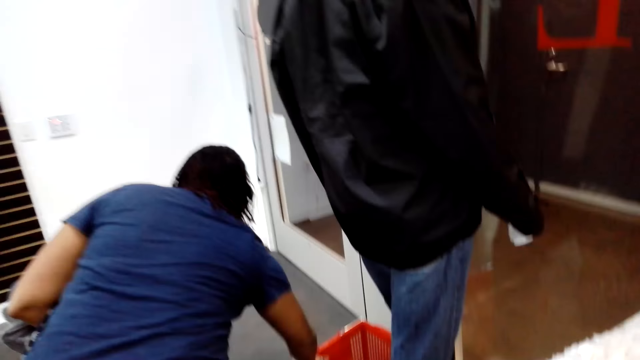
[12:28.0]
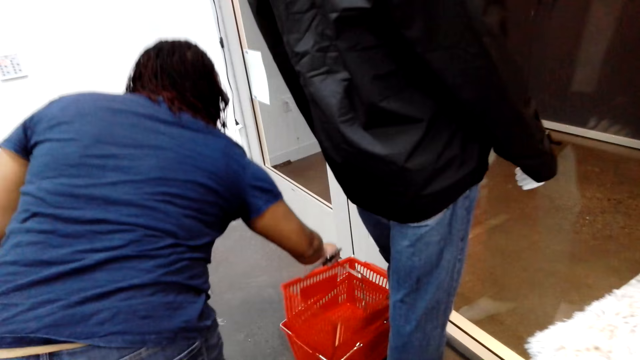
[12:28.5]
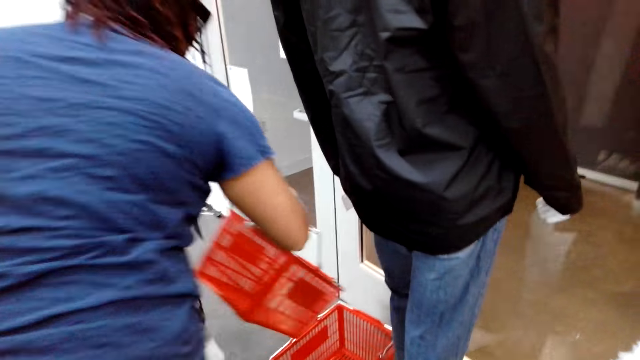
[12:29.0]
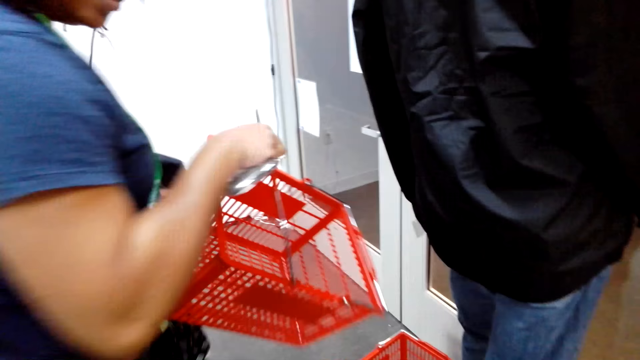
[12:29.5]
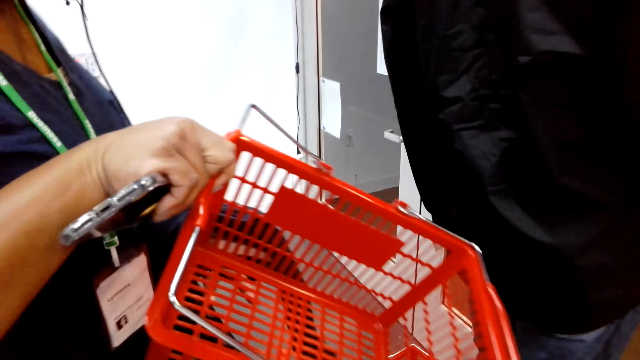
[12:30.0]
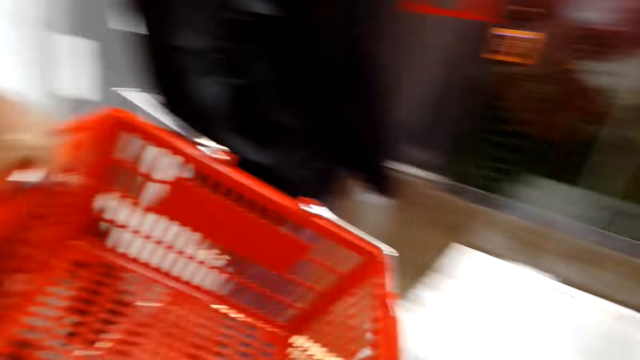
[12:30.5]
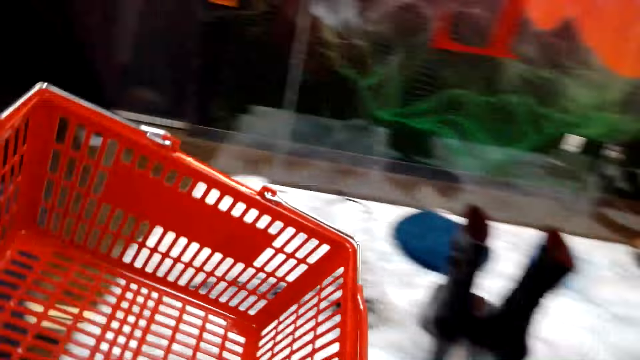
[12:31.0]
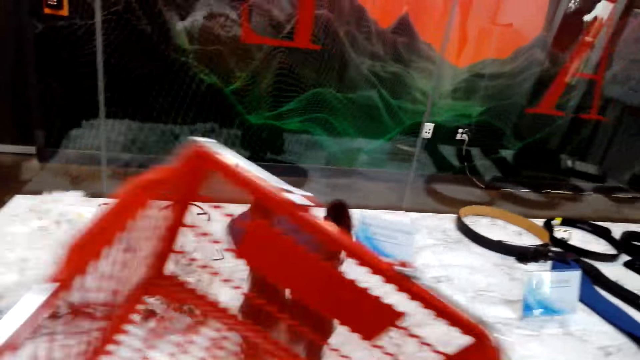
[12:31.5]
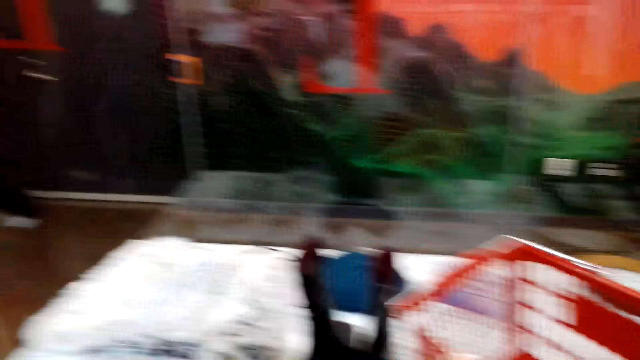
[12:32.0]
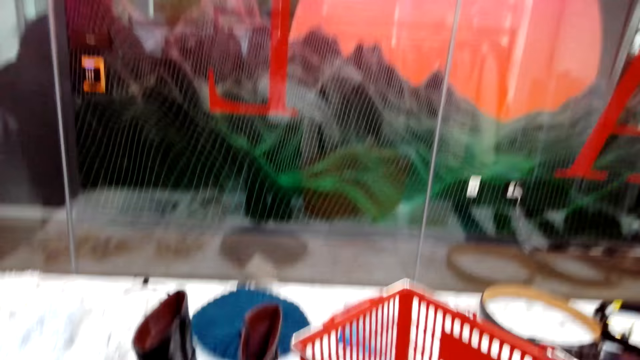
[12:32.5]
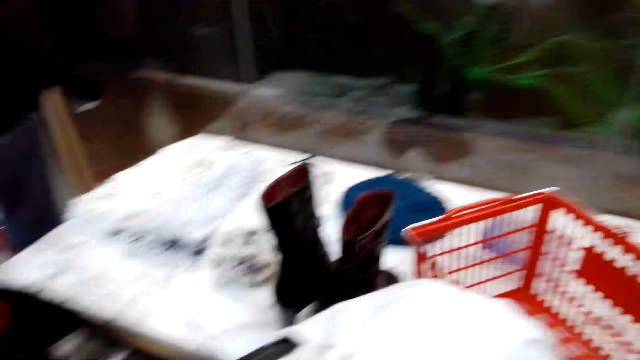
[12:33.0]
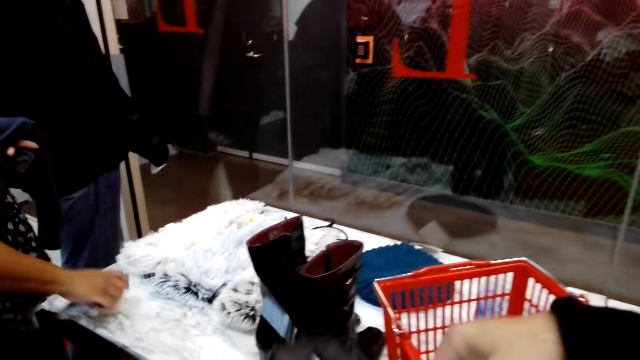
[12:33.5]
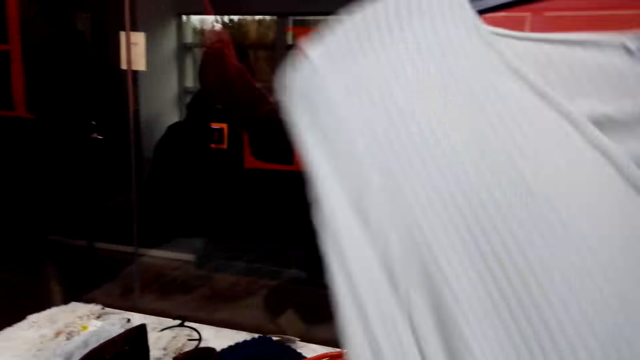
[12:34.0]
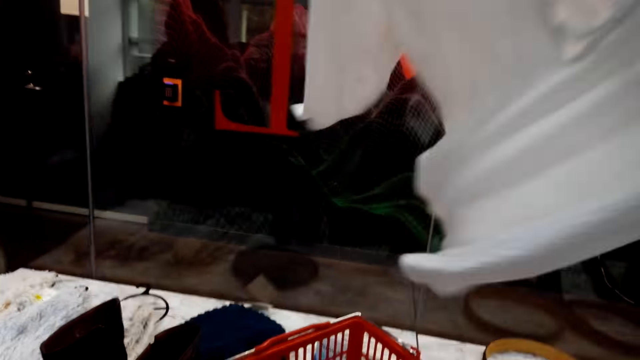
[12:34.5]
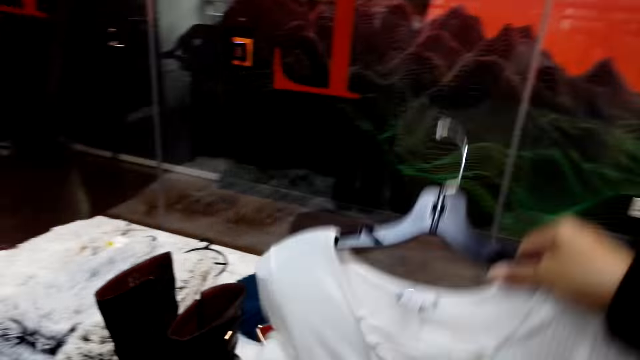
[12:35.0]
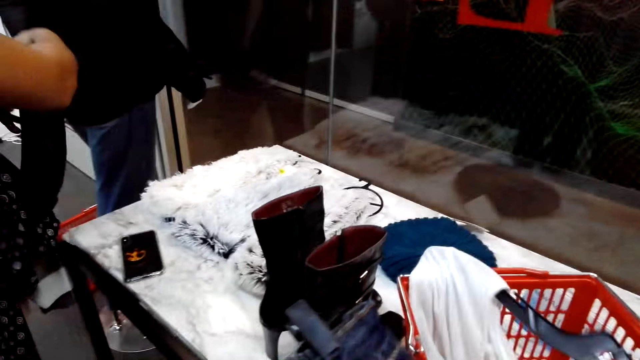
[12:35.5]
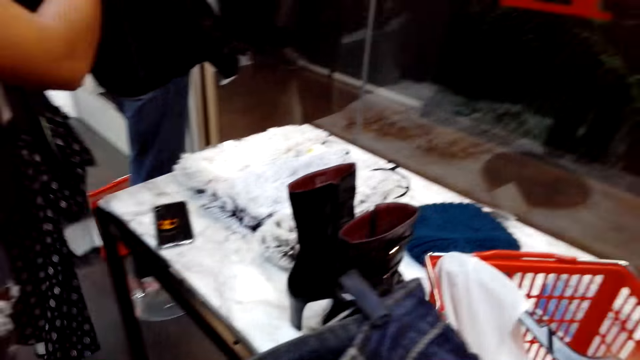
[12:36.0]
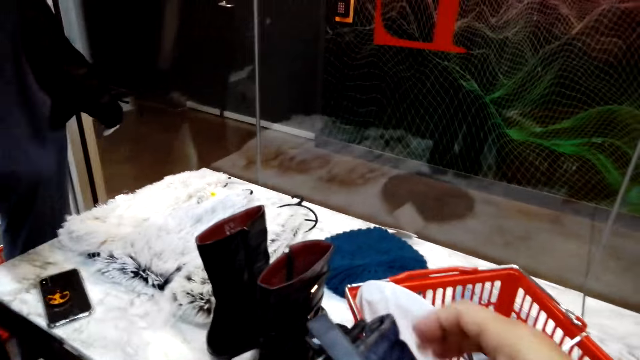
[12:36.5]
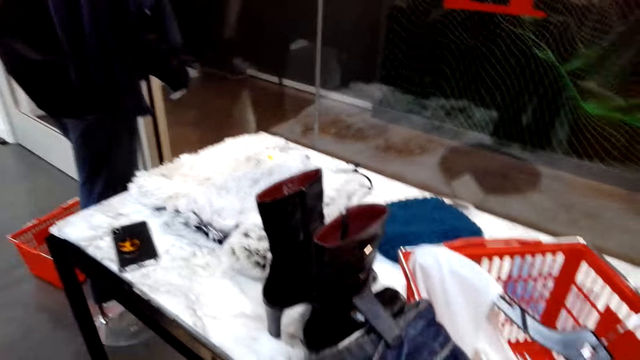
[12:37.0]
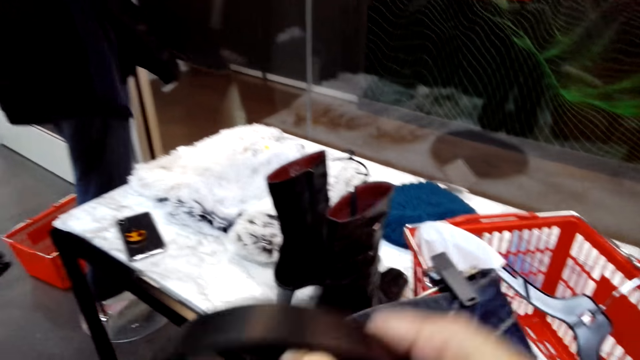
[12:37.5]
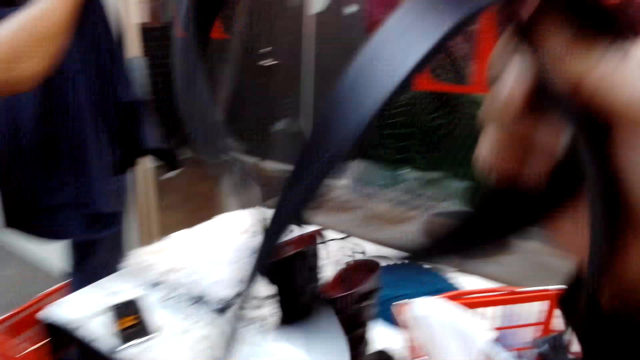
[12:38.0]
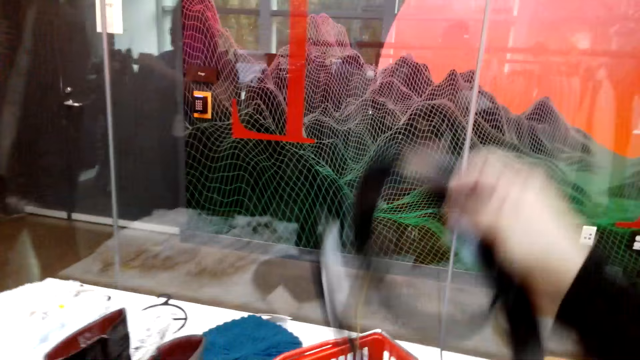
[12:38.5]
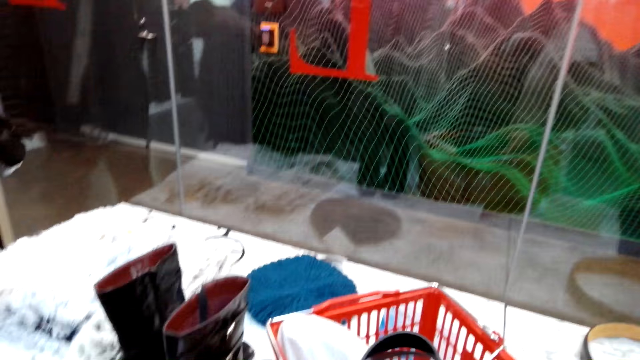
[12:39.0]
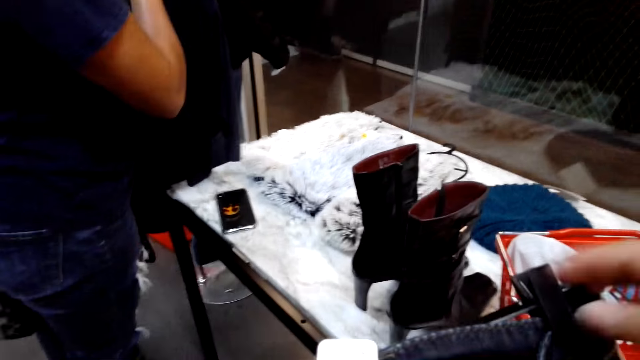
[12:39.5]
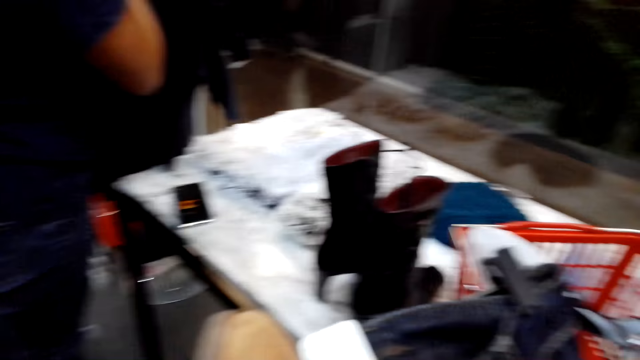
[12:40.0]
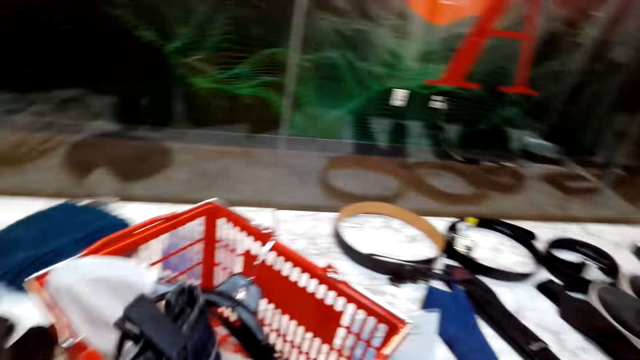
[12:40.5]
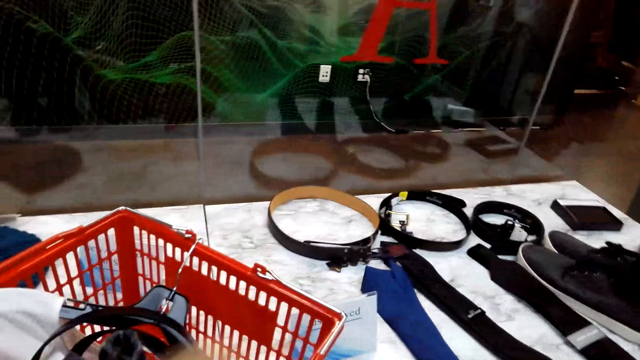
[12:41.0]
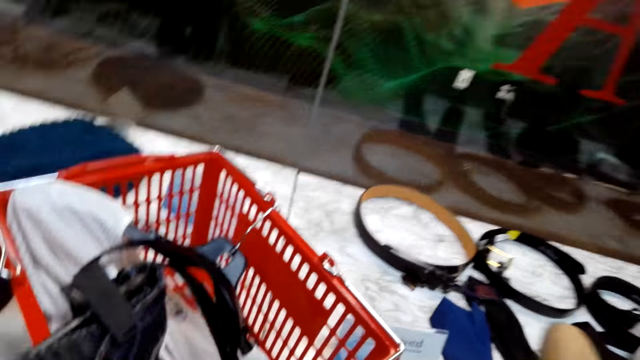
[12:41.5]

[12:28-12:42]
A woman picks up a shopping basket on the floor. The camera wearer takes the shopping basket from the woman. They put down the shopping basket on a table. They put clothes in the shopping basket. They put a belt in the shopping basket.

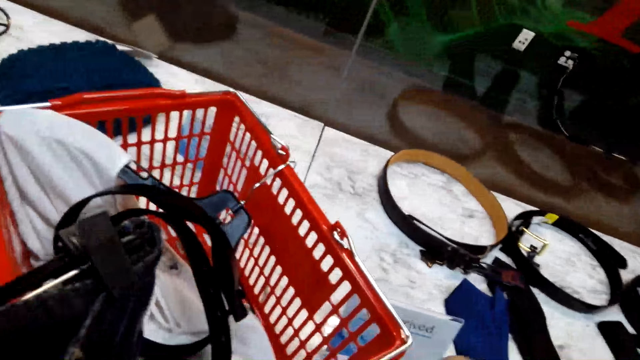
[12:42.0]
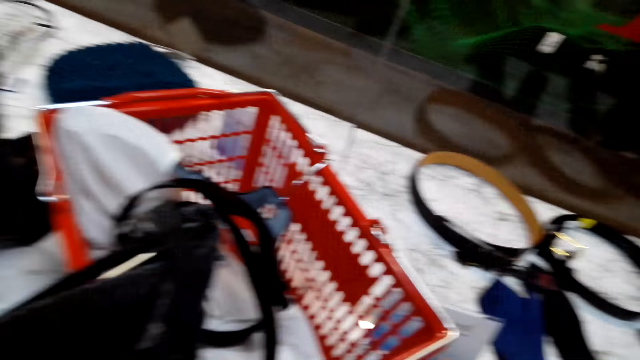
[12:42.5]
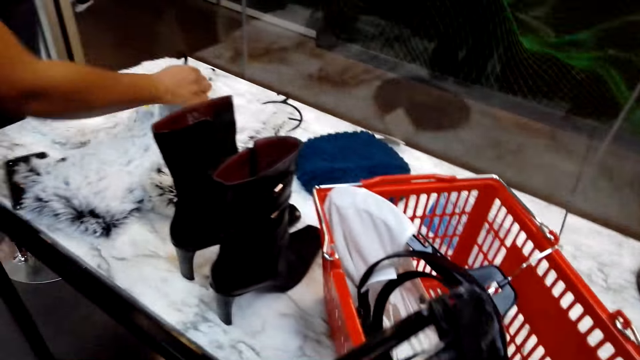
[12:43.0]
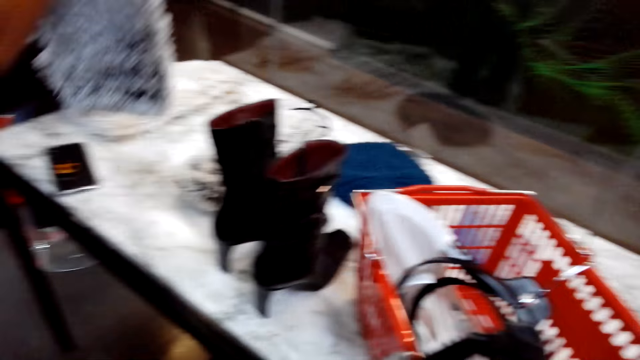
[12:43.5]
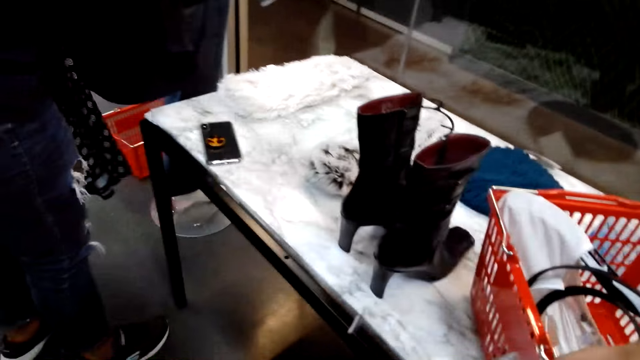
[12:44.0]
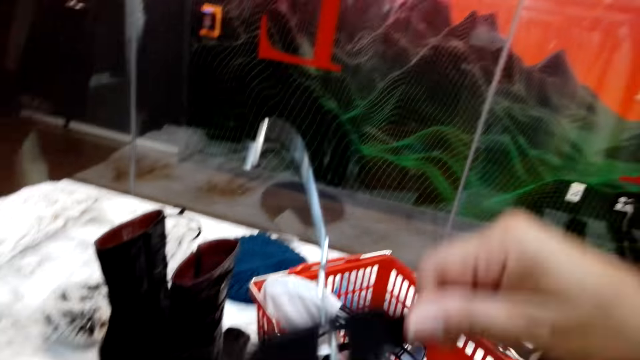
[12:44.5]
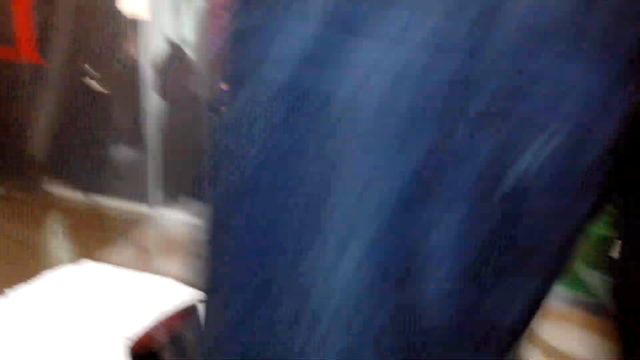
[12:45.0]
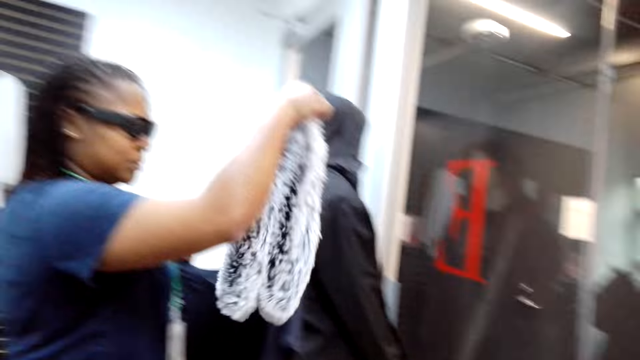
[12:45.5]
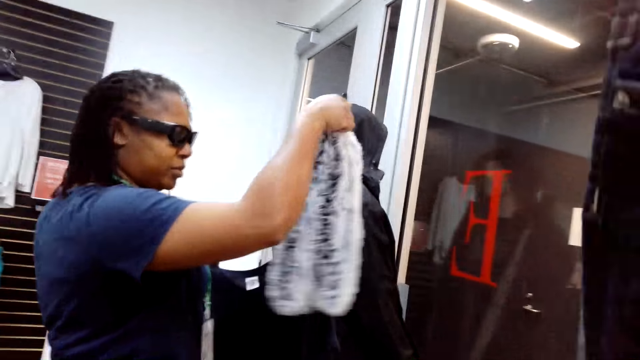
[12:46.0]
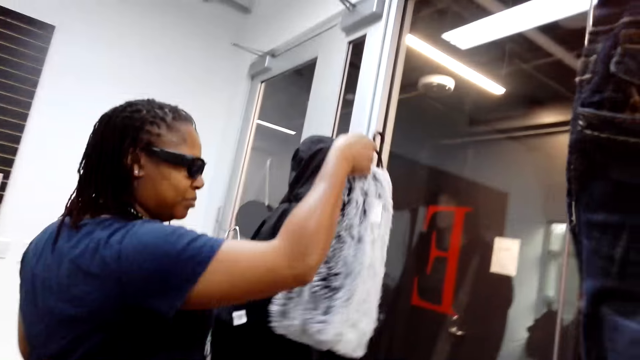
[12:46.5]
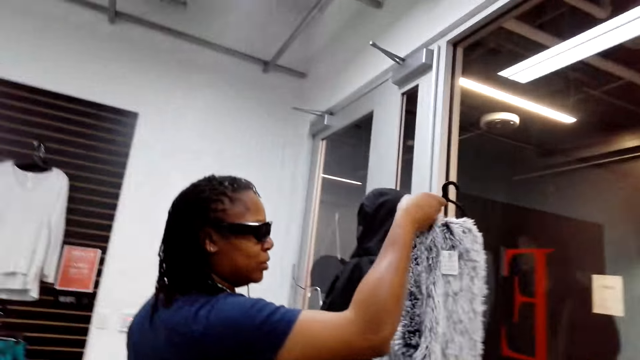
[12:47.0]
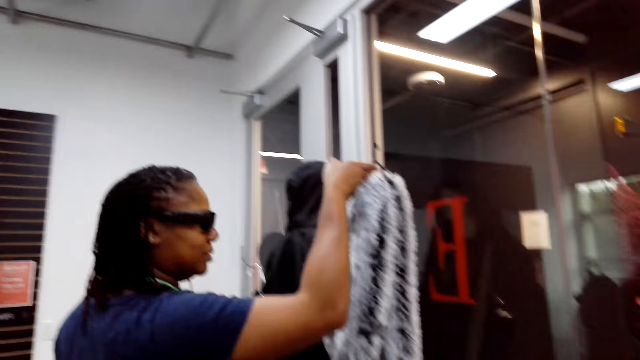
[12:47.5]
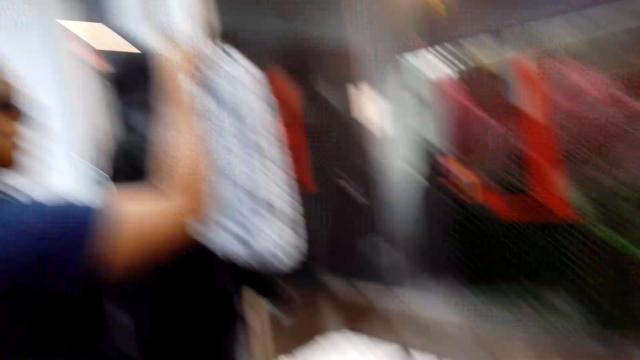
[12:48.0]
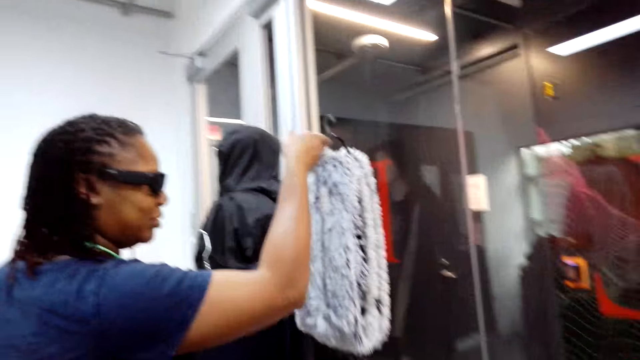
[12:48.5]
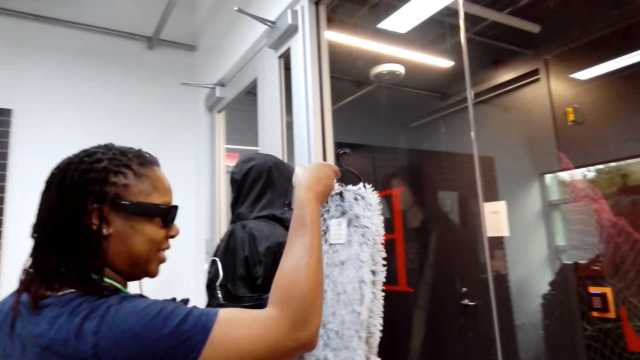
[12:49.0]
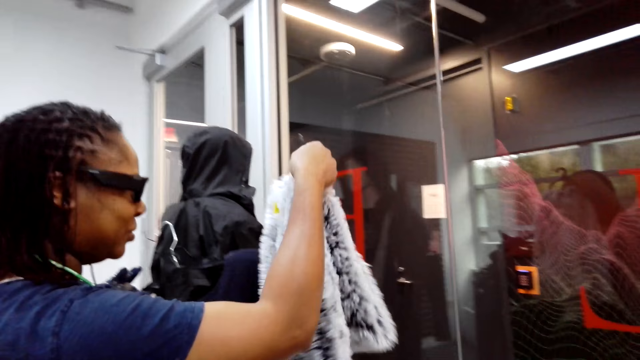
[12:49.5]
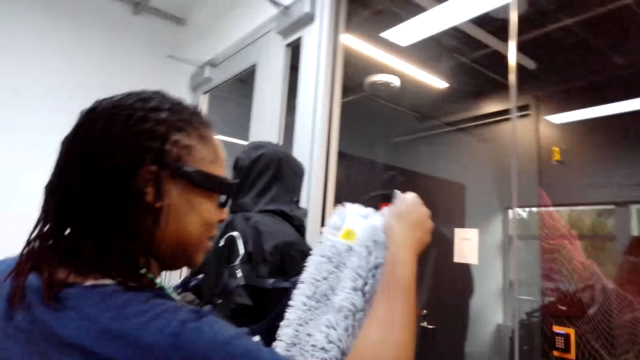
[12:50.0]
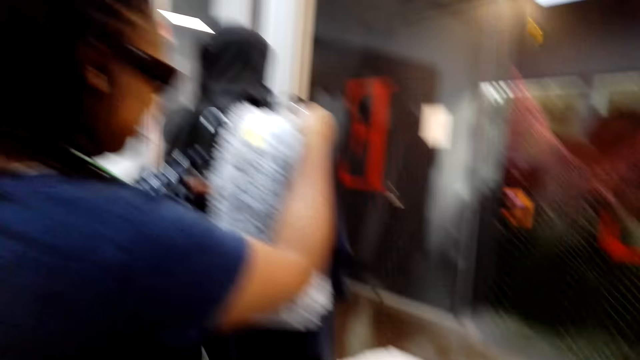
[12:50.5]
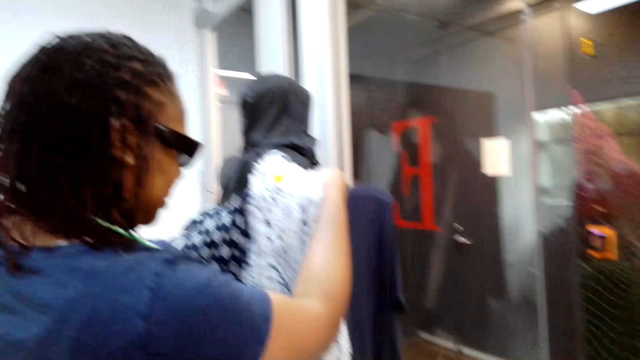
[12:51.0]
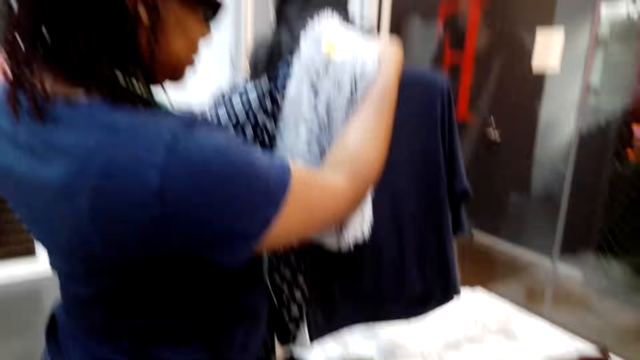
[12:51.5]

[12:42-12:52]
The woman picks a woolen sweater or scarf from the table. The camera wearer picks clothes from the other hand. They lift up jeans. The woman holds the scarf.
